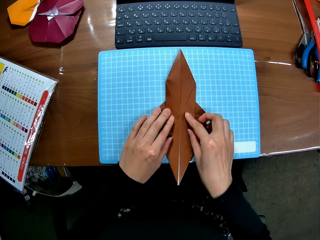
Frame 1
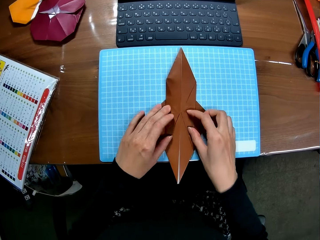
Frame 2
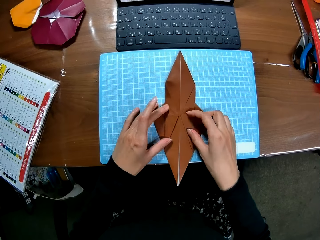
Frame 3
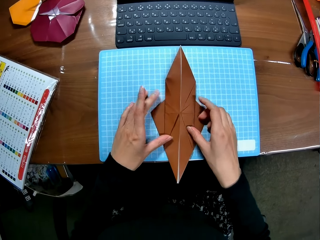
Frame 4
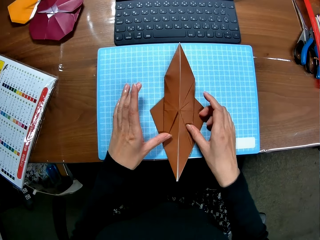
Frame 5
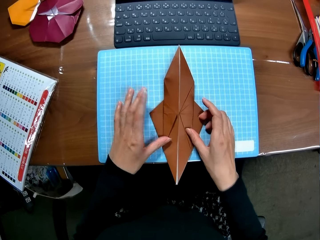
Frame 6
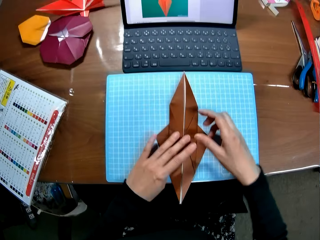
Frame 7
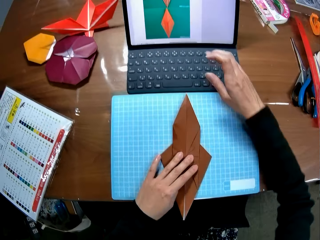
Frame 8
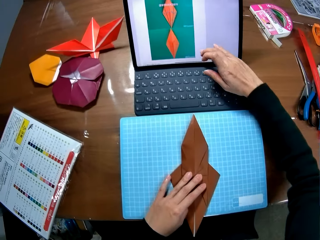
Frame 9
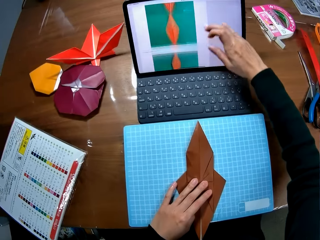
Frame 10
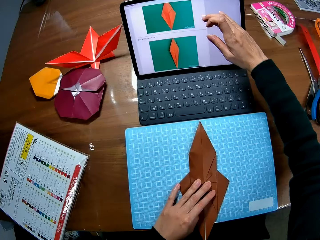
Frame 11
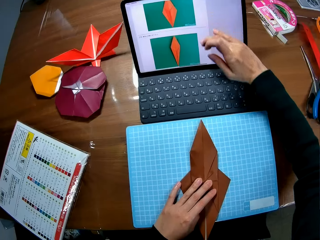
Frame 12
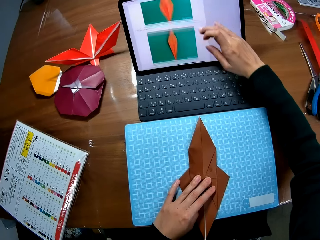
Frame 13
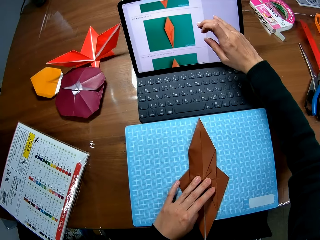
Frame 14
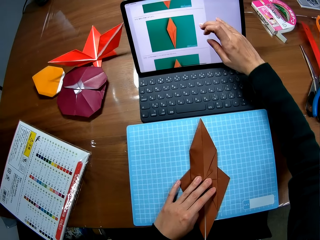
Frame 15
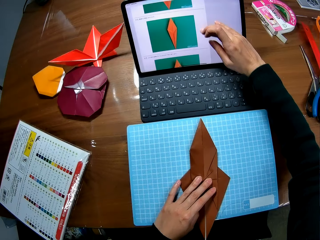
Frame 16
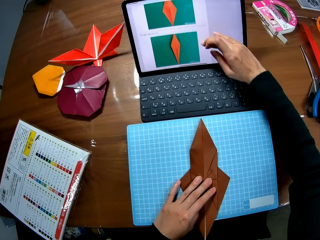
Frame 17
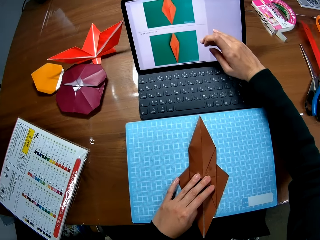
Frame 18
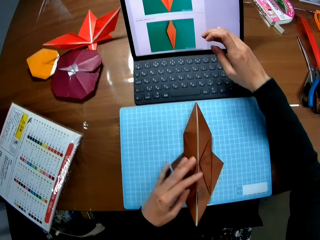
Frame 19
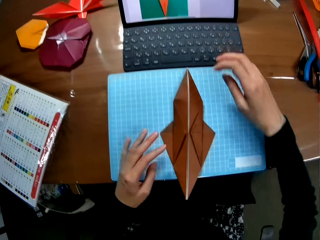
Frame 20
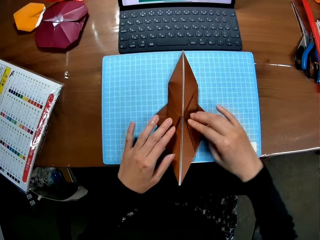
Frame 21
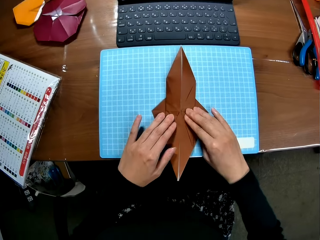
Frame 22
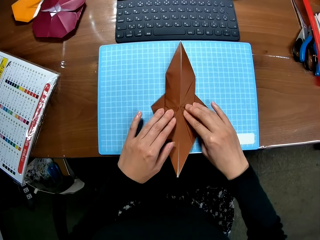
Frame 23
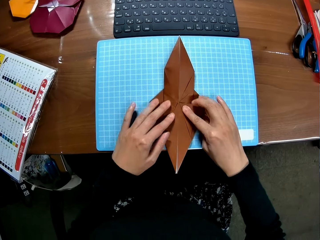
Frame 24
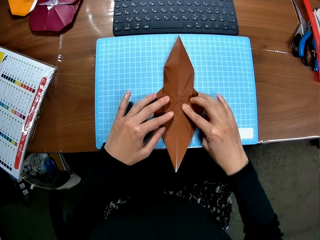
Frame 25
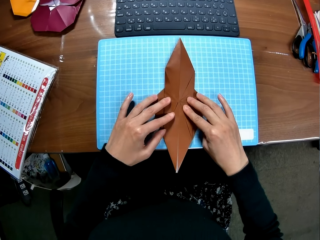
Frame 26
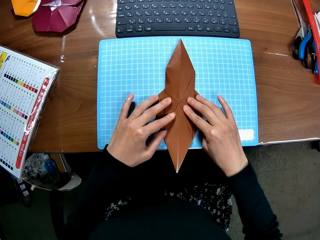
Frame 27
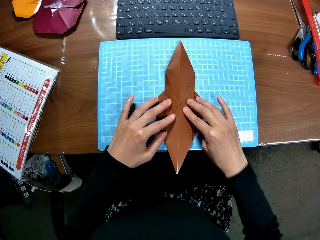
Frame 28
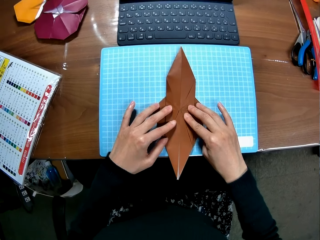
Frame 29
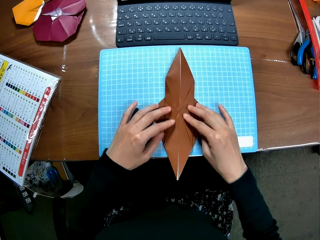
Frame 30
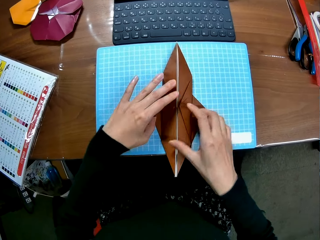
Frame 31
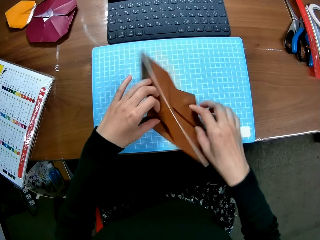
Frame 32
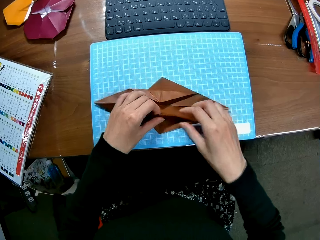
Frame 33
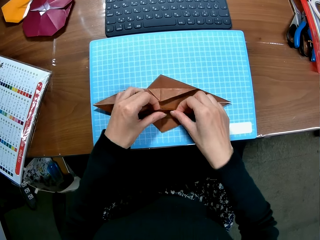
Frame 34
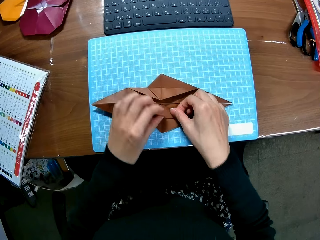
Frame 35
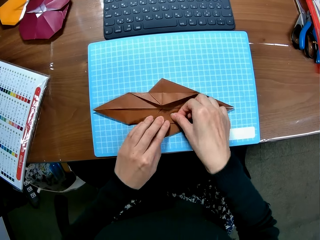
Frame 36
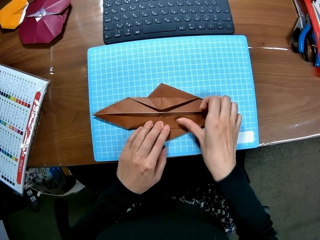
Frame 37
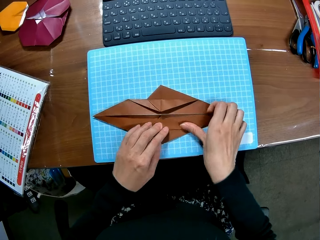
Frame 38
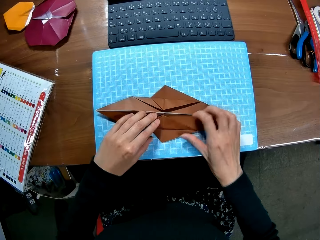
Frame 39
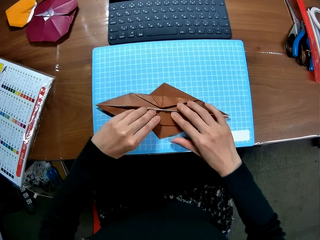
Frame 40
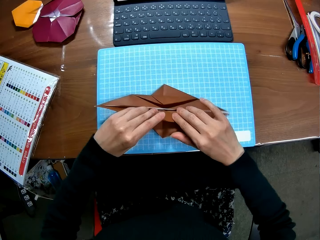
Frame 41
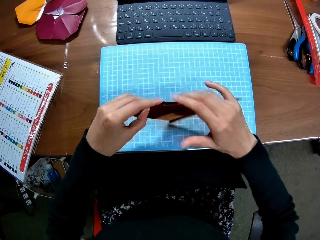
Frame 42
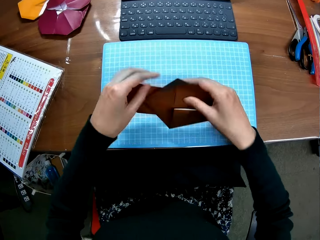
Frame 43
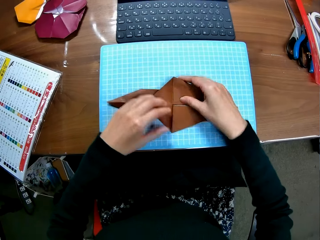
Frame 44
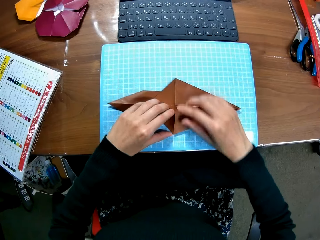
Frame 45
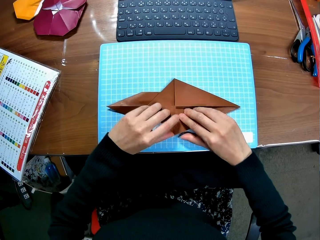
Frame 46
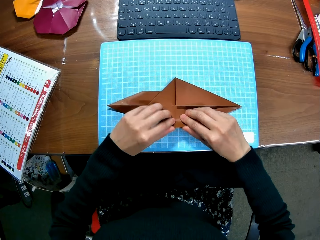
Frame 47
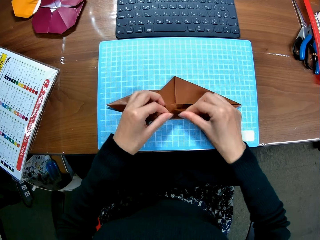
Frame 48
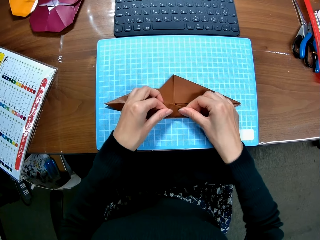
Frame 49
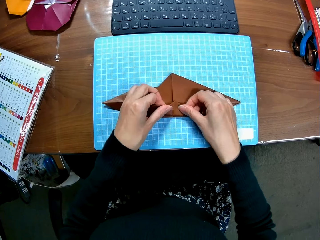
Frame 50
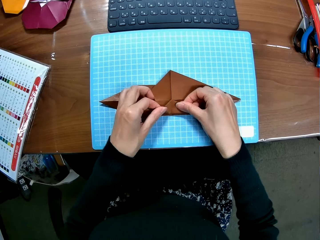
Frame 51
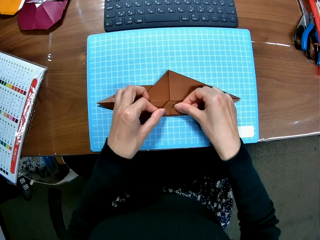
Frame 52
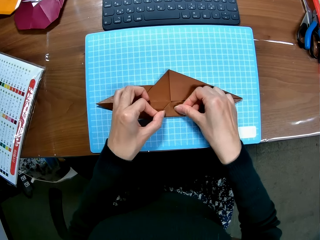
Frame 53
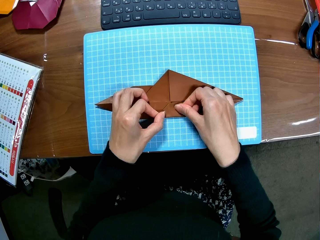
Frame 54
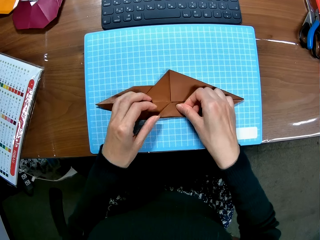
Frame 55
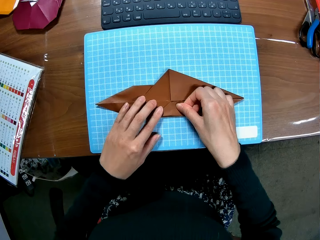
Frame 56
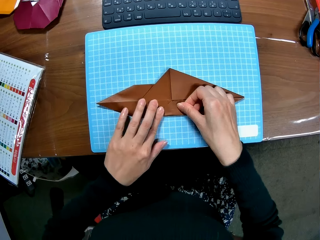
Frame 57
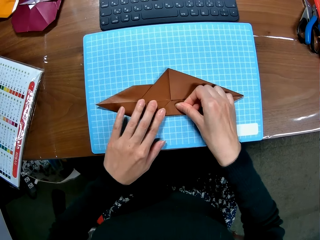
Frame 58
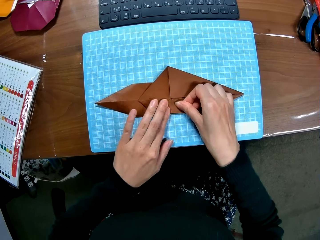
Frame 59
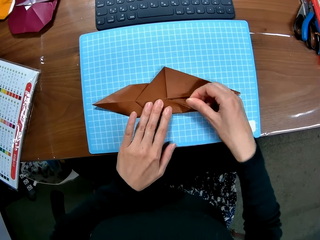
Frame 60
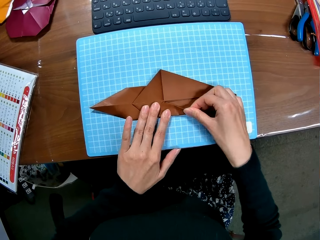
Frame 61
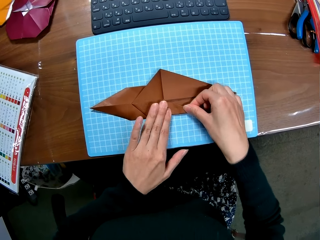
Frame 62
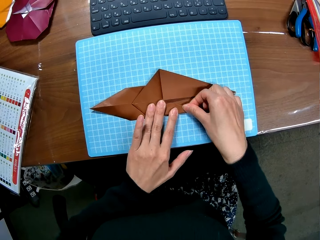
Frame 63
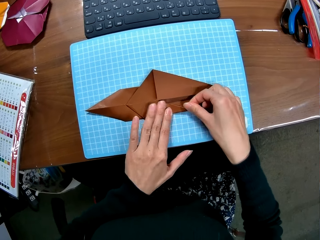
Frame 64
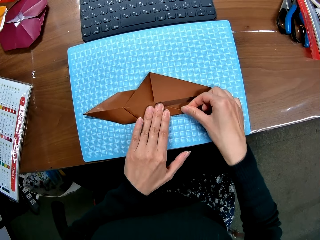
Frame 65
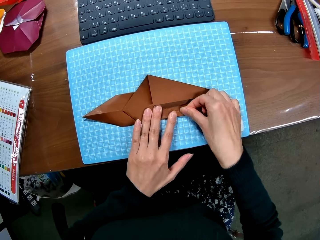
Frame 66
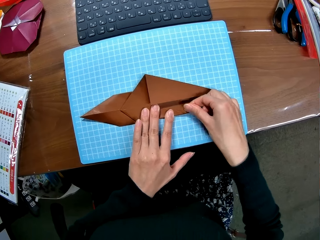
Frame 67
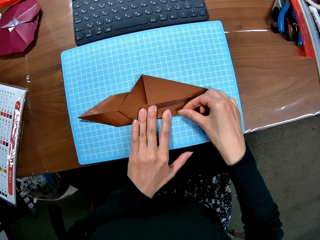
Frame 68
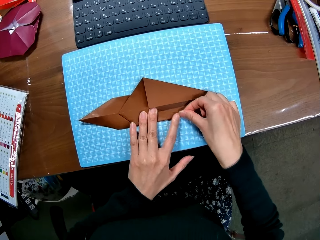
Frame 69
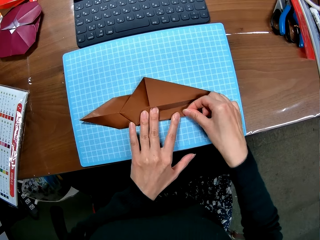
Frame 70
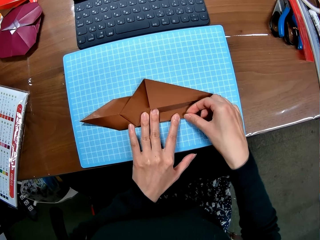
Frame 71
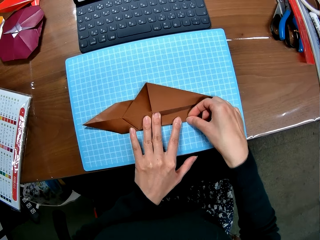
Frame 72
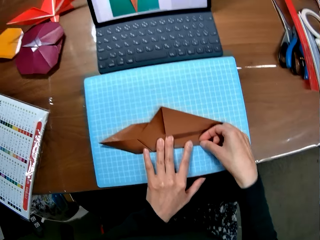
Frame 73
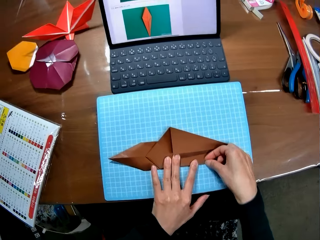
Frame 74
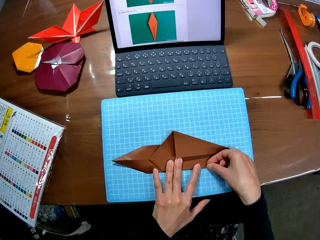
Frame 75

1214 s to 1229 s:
The camera wearer removes her right hand from the paper. She scrolls through the tablet screen on the table with her right hand. She returns her right hand to the paper. She continues to fold the paper on the table. She turns the paper upside down. She folds the paper on the table.

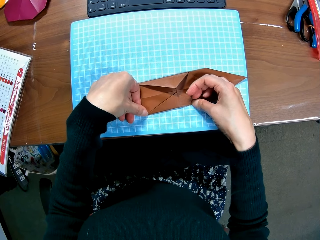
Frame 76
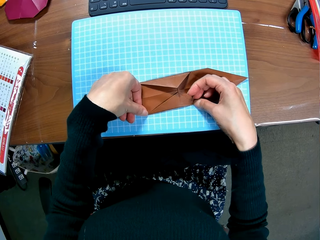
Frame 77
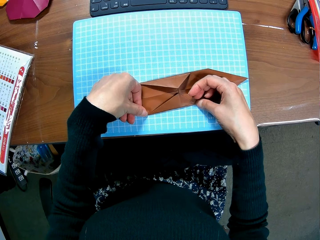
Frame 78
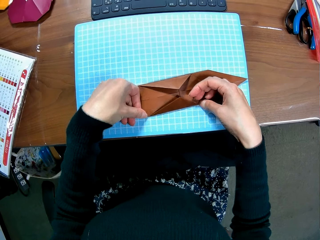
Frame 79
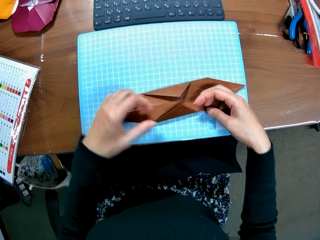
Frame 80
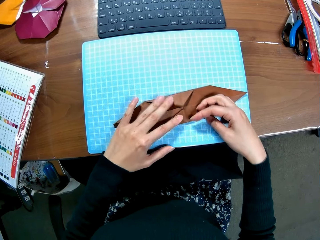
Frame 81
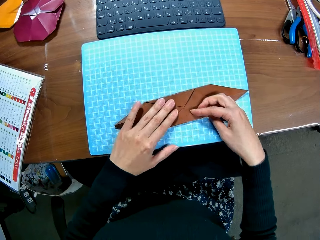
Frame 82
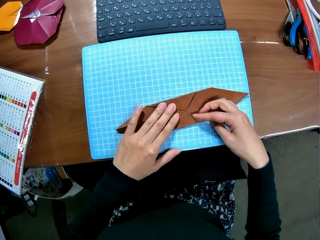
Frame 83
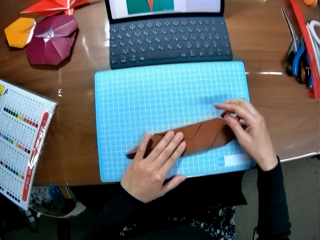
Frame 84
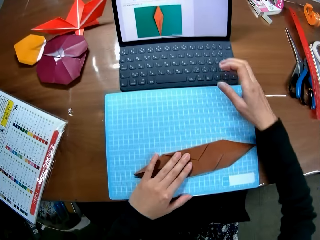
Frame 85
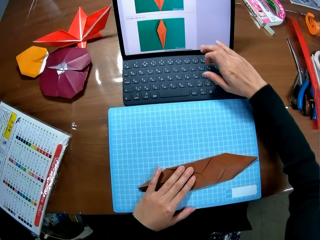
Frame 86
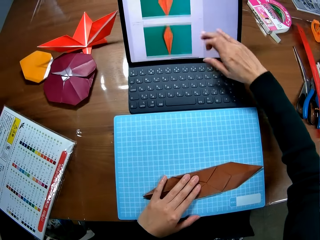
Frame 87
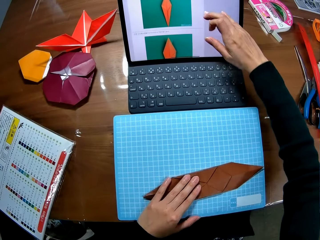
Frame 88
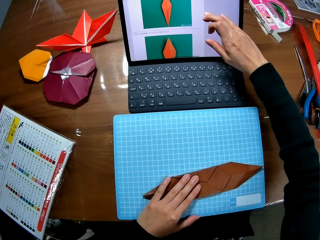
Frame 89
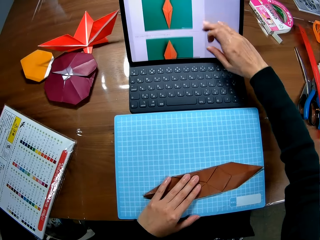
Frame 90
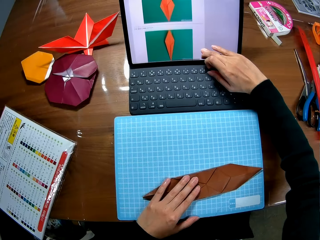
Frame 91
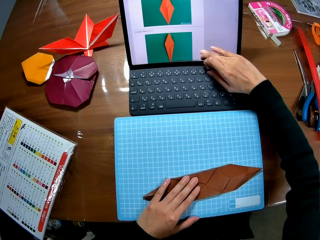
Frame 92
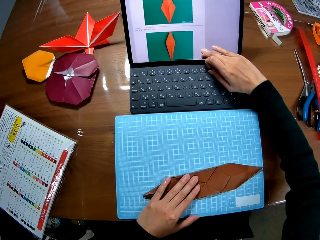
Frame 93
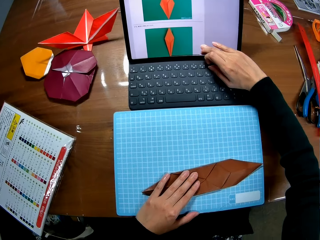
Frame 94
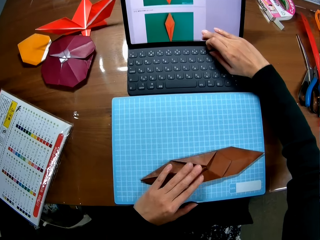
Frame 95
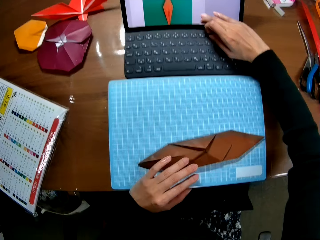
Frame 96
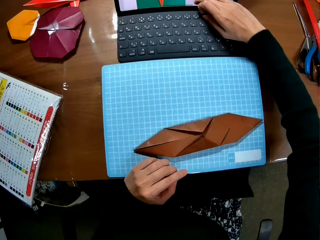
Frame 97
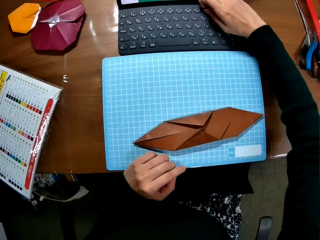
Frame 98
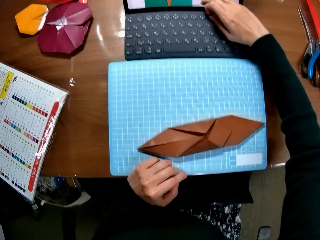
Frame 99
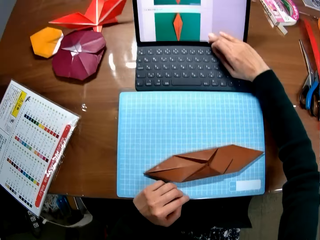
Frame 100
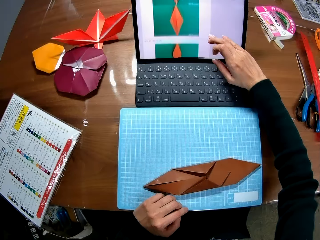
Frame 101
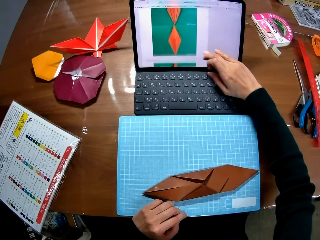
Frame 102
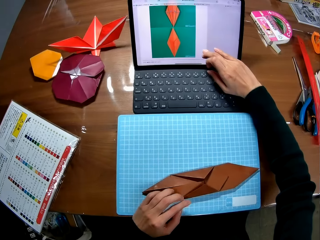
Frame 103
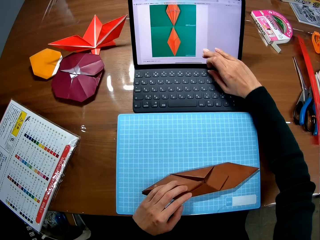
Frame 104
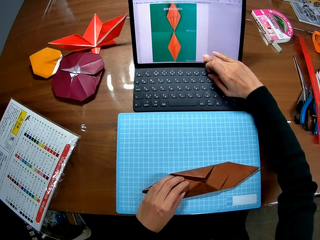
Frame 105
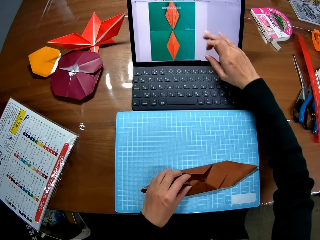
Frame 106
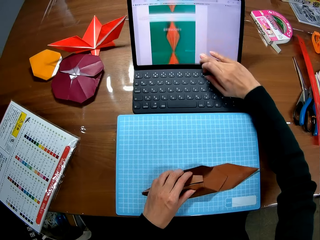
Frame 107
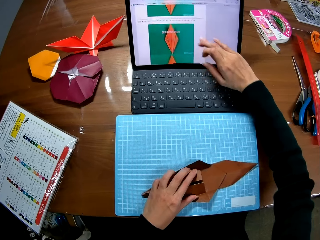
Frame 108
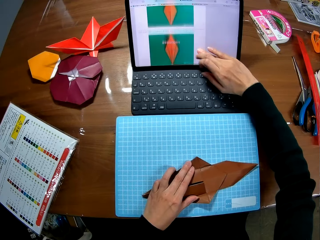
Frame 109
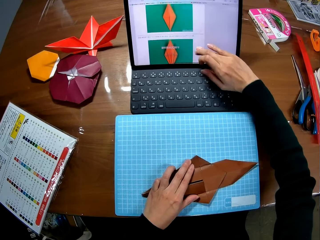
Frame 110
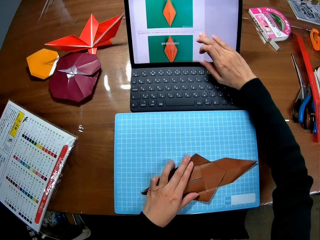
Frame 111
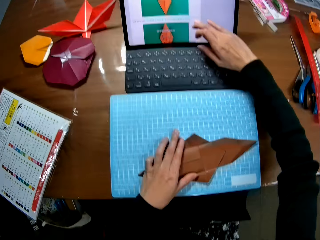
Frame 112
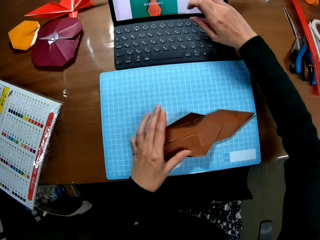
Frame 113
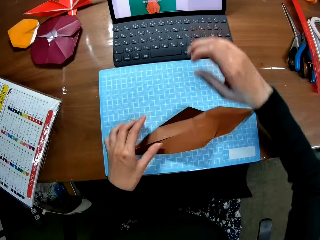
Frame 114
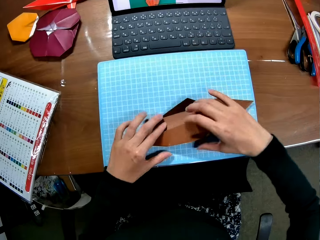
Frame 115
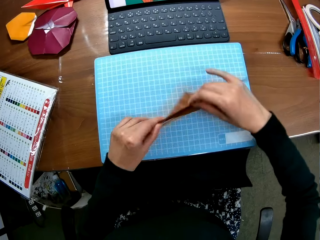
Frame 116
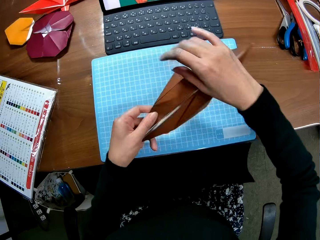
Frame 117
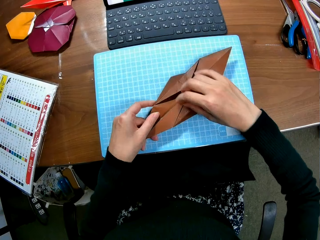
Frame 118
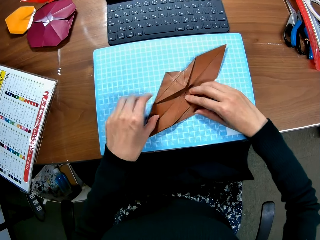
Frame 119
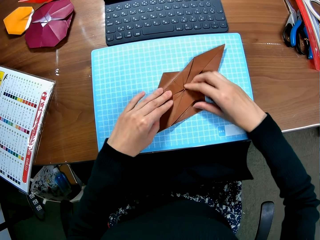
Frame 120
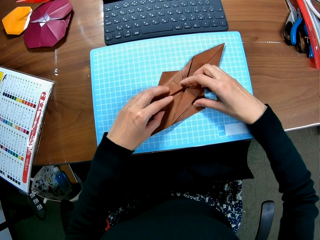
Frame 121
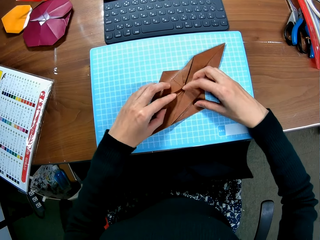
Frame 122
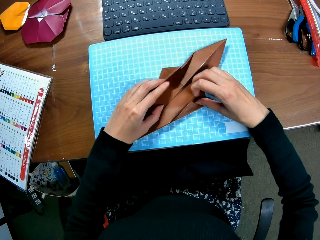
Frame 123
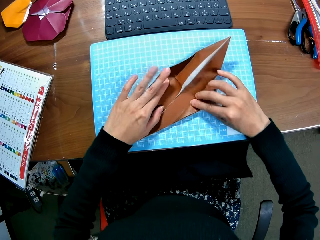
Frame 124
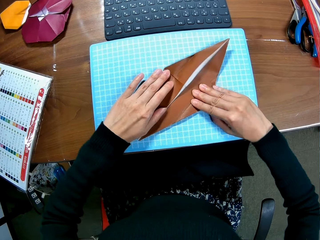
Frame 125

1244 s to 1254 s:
The camera wearer removes her right hand from the paper. She scrolls through the tablet screen on the table with her right hand. She removes her left hand from the paper. She returns her left hand to the paper. She returns her right hand to the paper. She continues to fold the paper on the table. She turns the paper upside down.
